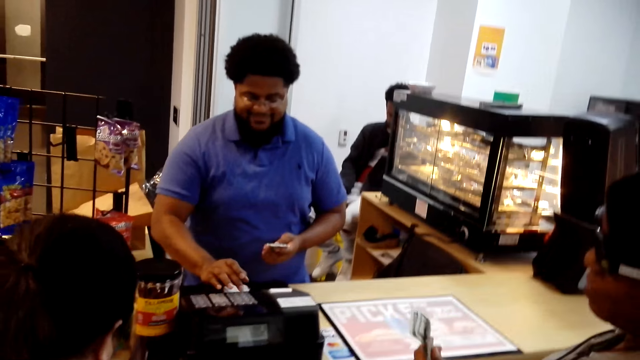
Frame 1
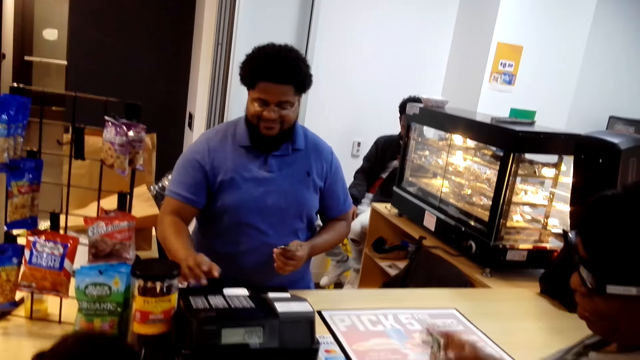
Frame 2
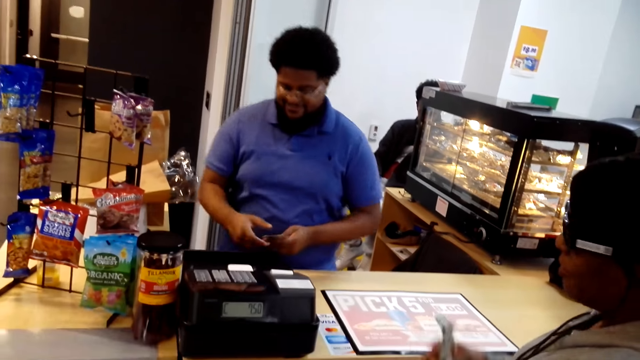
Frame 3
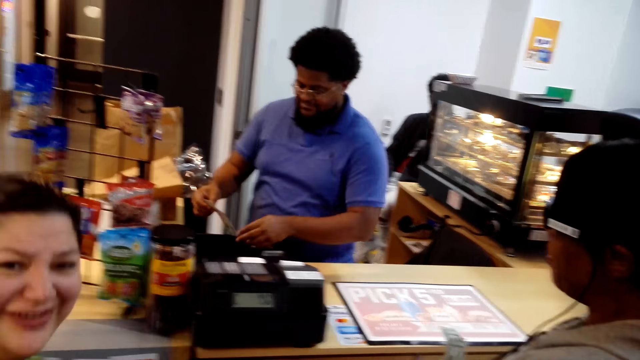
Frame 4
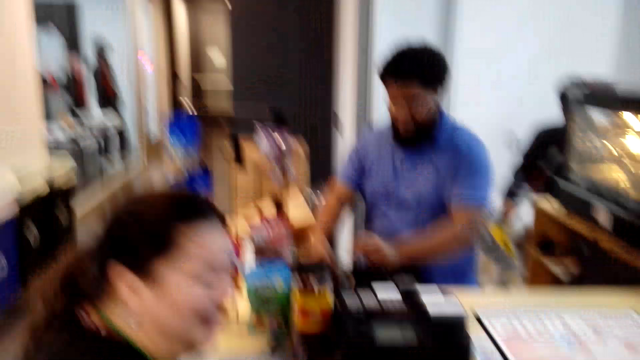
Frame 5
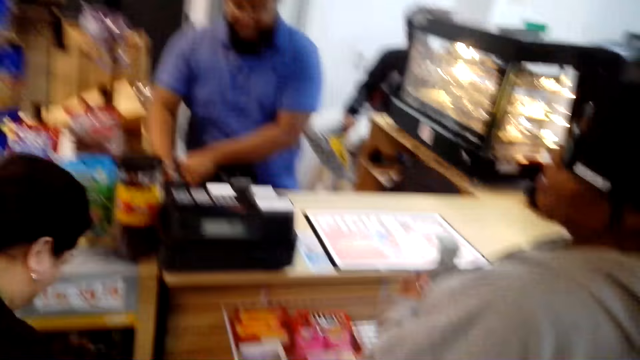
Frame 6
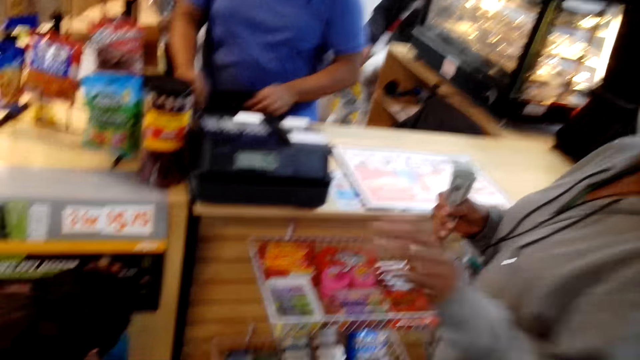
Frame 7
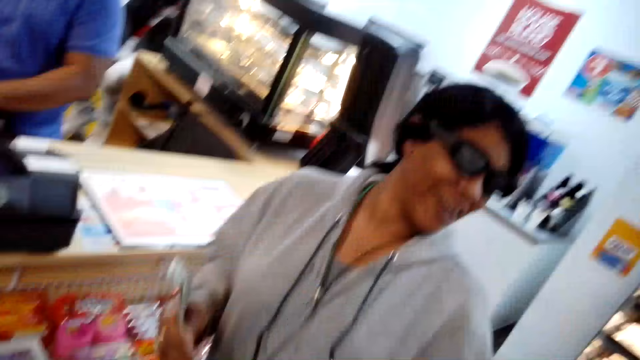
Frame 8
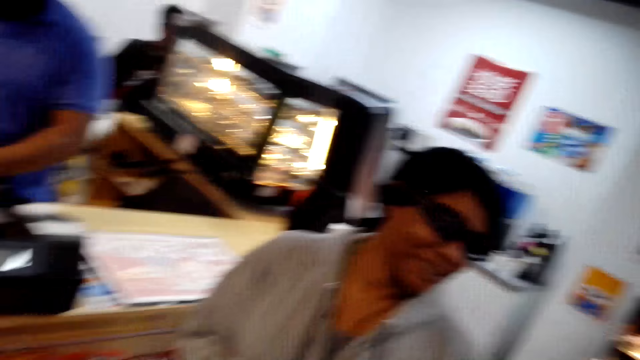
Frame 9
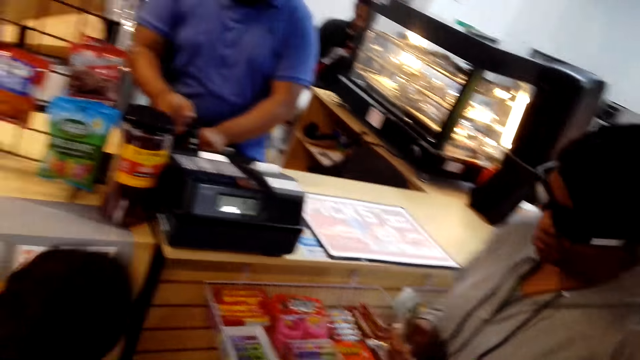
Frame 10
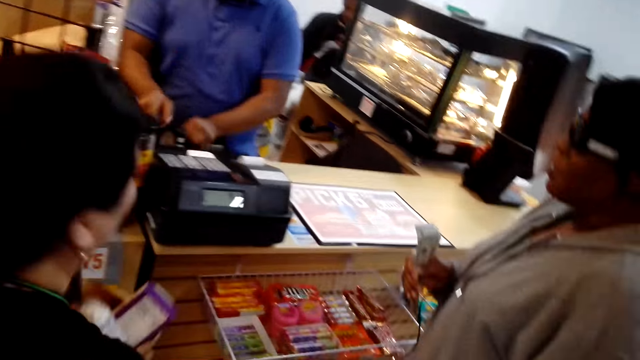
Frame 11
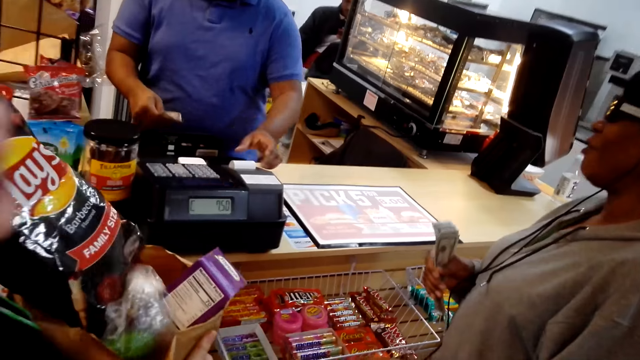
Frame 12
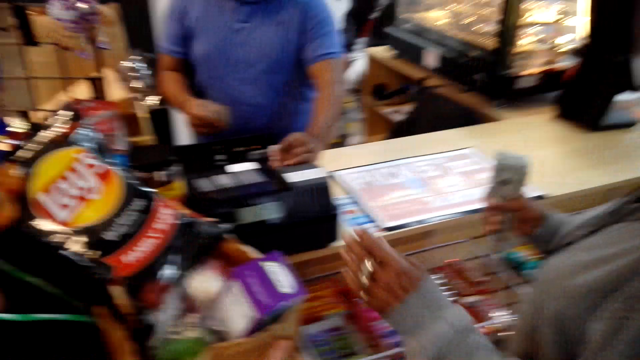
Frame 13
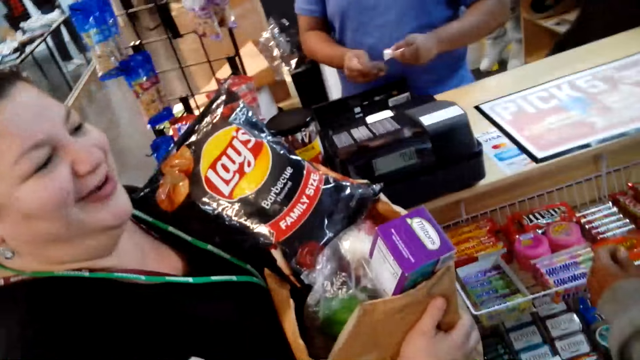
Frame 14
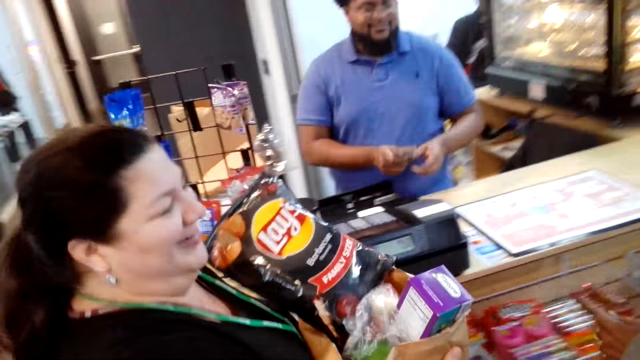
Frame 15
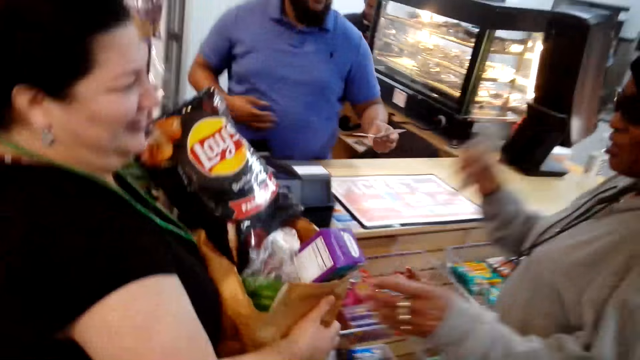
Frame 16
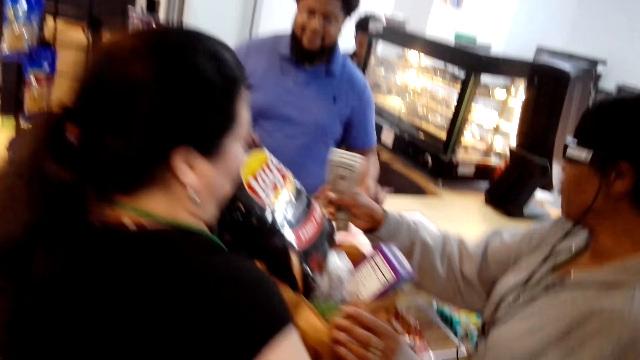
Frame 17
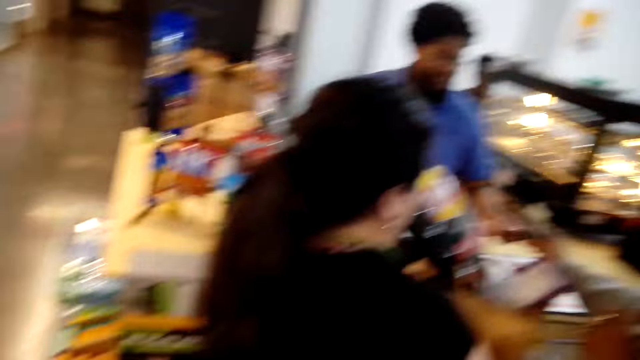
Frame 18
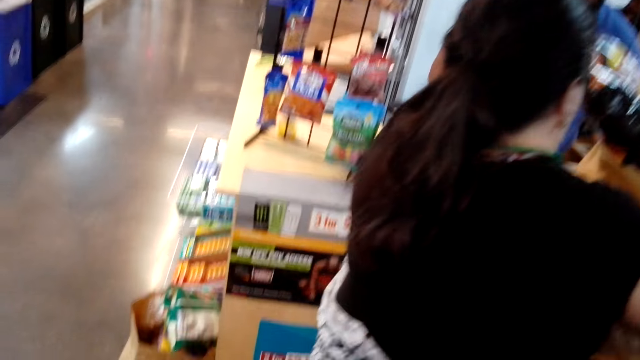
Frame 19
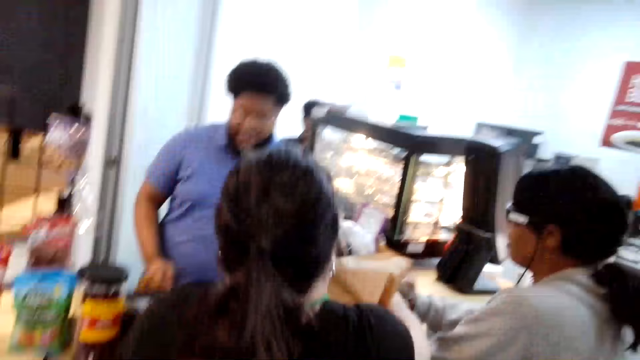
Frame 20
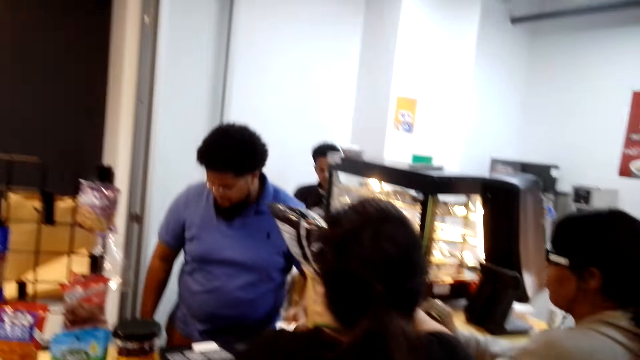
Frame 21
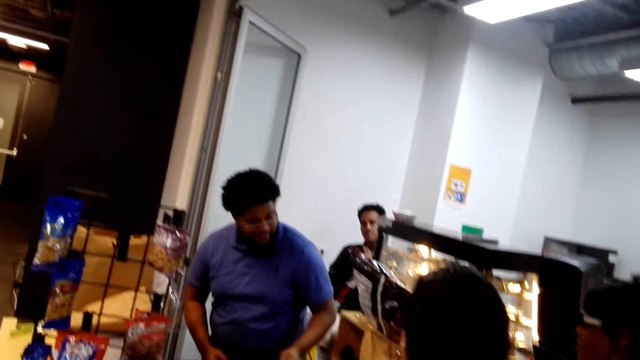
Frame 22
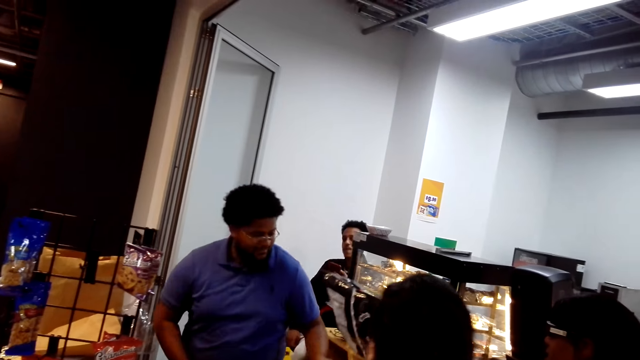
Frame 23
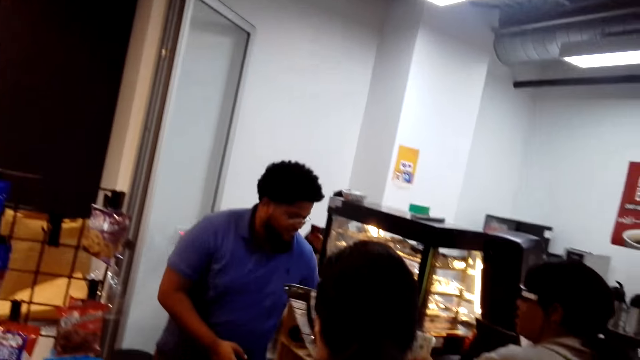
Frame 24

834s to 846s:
A woman talks to the camera wearer. The camera wearer talks to the woman. The woman holds the shopping bag.

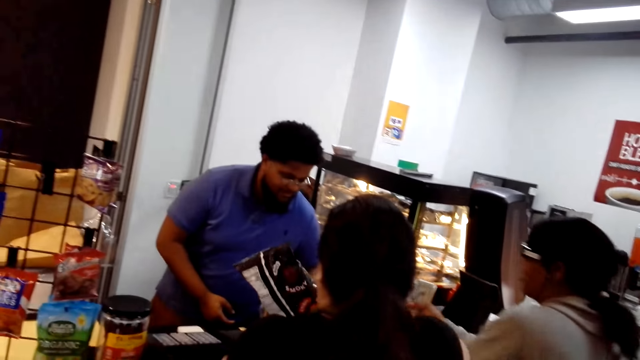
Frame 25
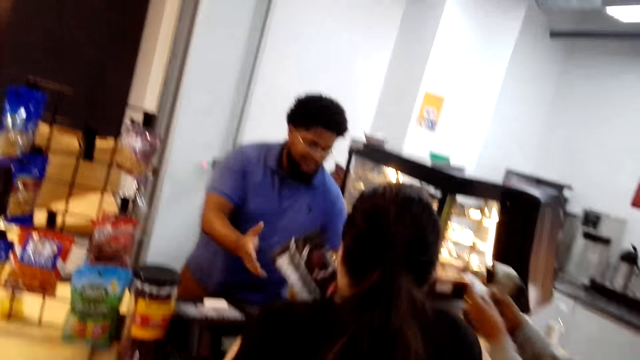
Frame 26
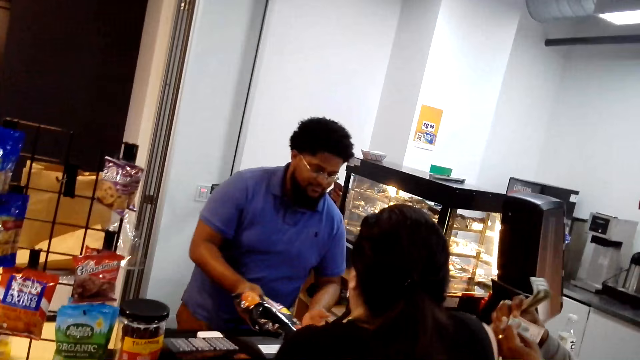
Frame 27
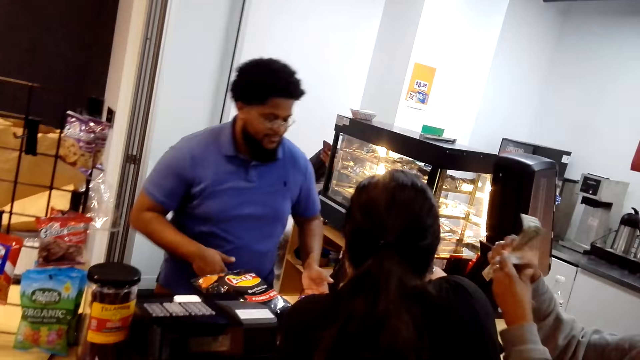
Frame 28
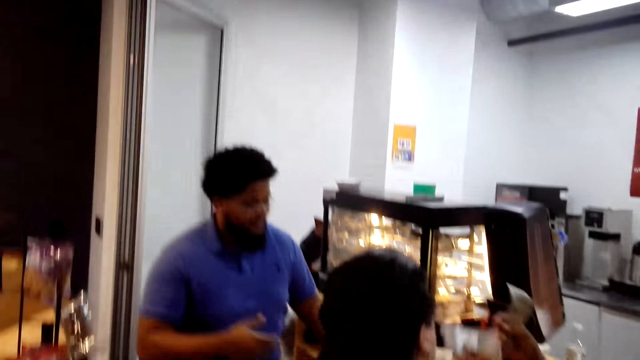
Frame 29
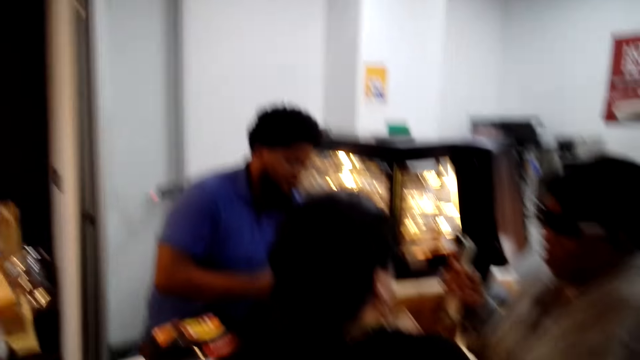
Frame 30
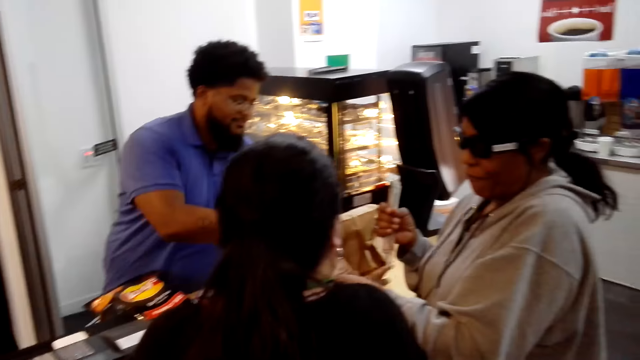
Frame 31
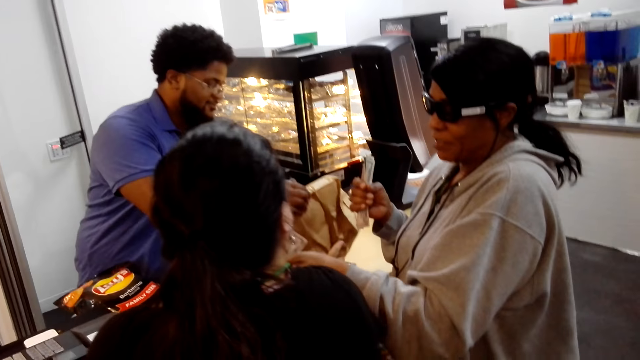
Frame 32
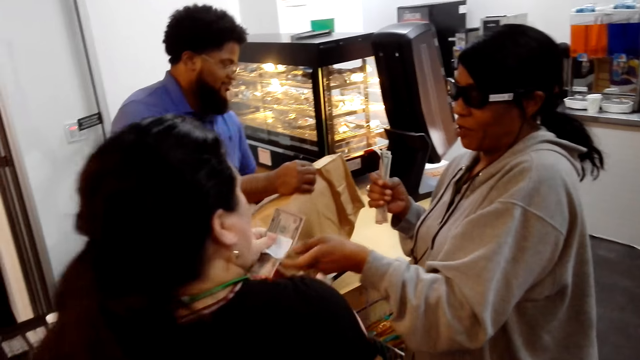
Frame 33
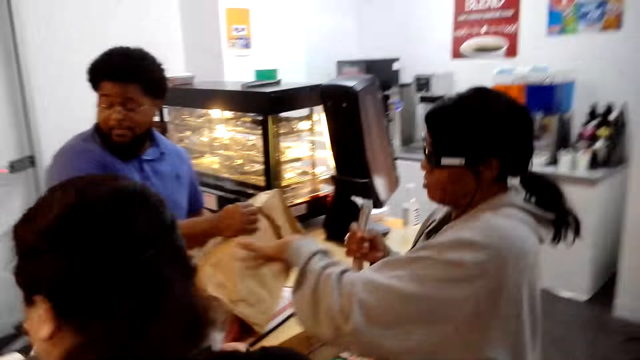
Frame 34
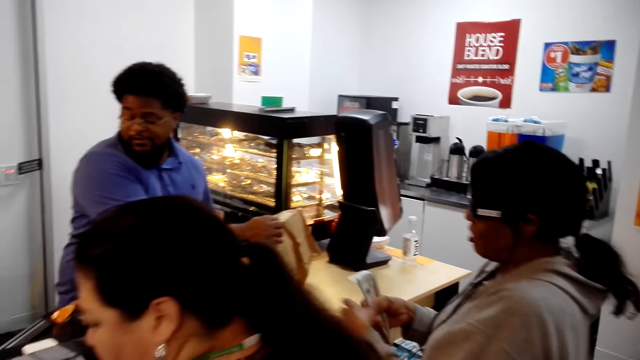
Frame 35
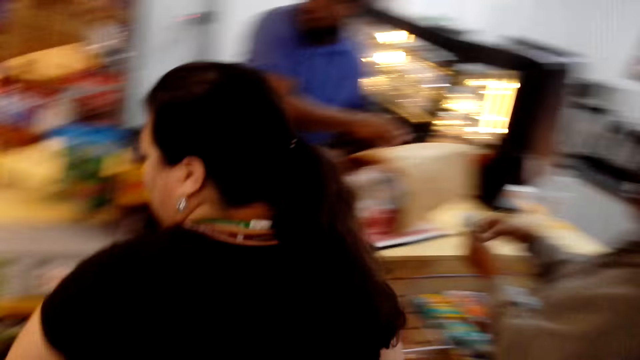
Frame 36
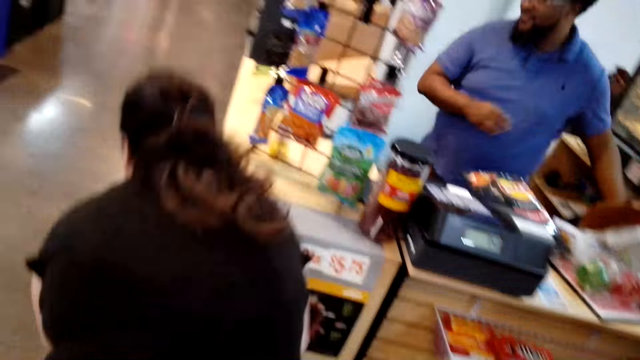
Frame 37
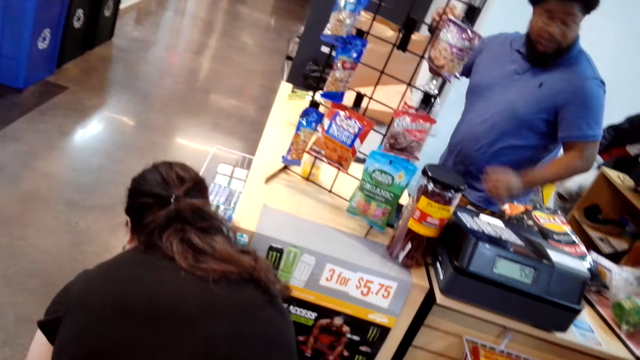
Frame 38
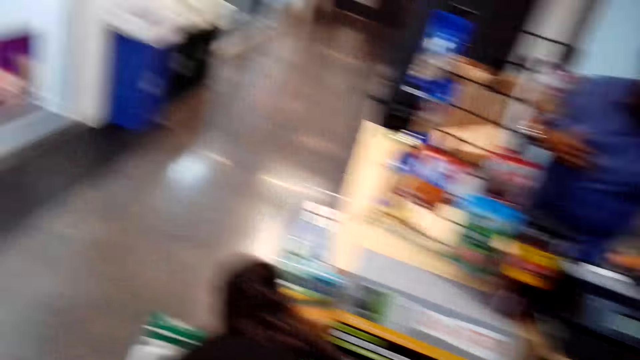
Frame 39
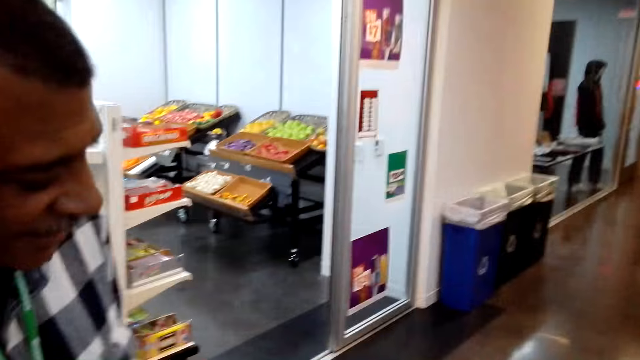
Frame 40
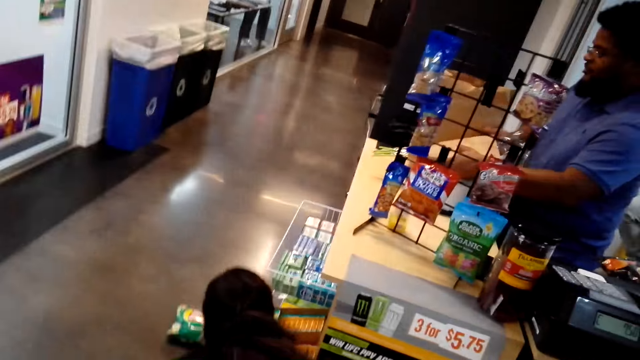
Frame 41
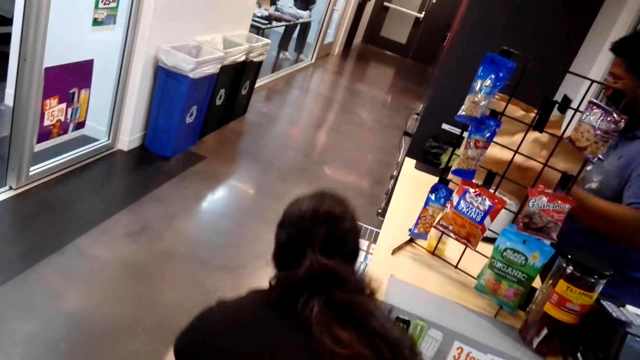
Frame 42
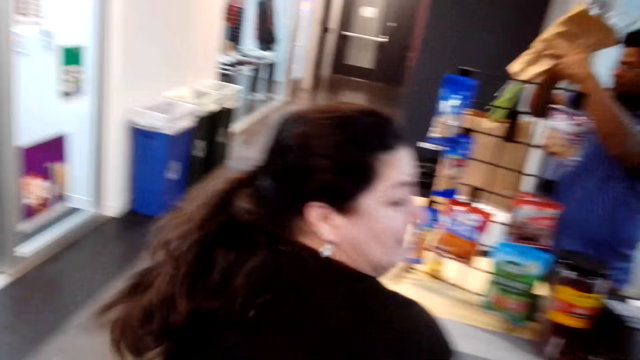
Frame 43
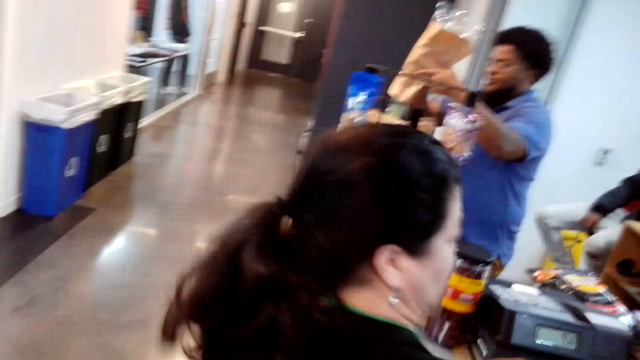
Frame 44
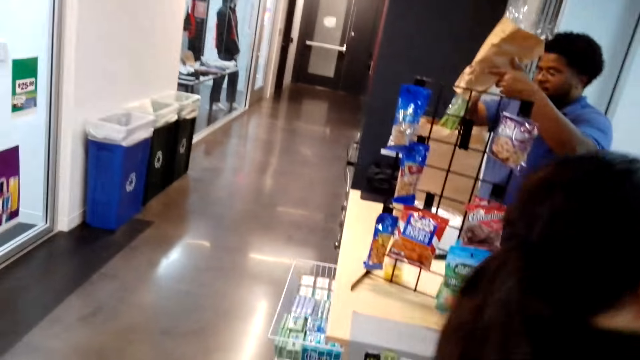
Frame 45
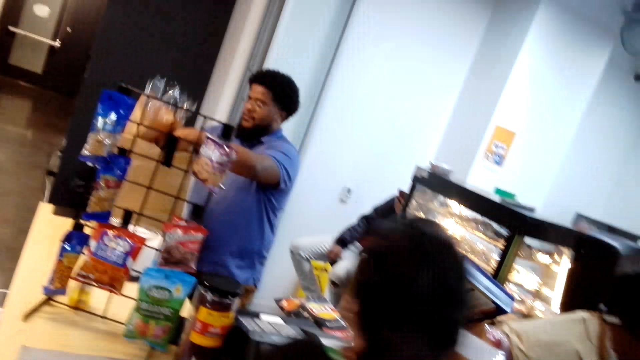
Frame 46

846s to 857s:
The camera wearer looks at a man. The man talks to the camera wearer.
